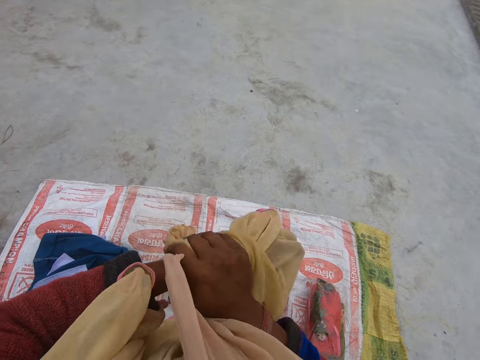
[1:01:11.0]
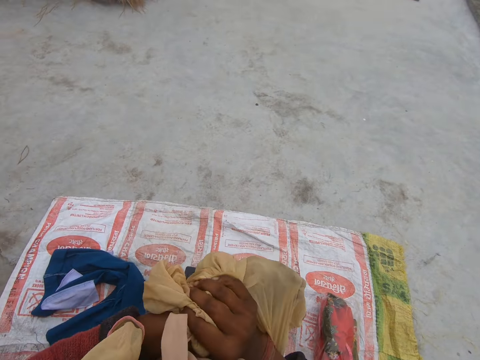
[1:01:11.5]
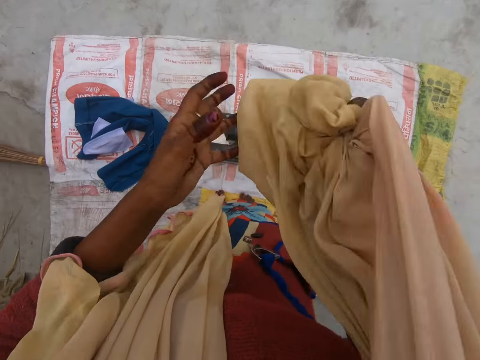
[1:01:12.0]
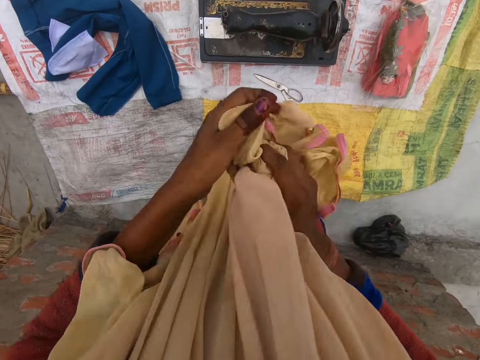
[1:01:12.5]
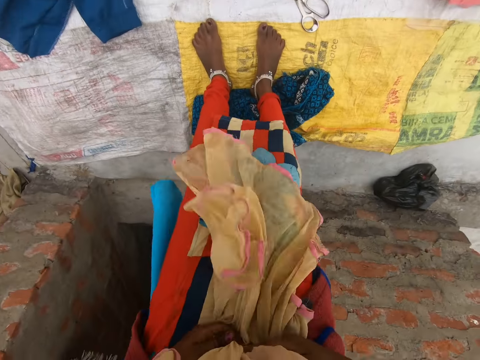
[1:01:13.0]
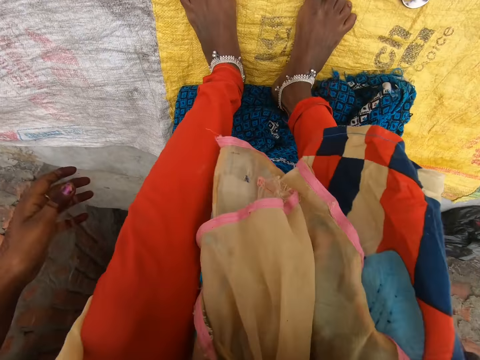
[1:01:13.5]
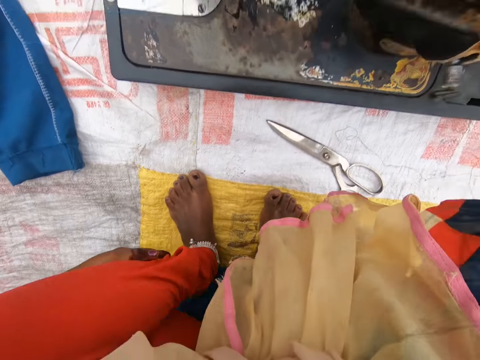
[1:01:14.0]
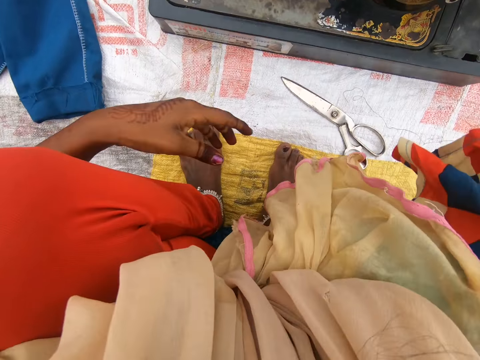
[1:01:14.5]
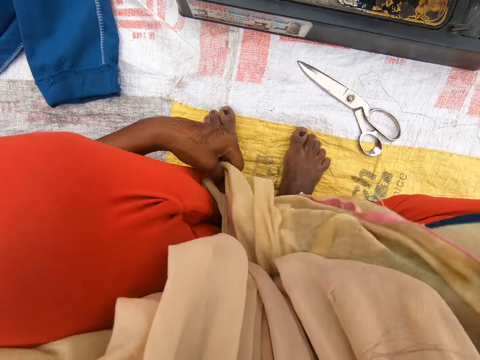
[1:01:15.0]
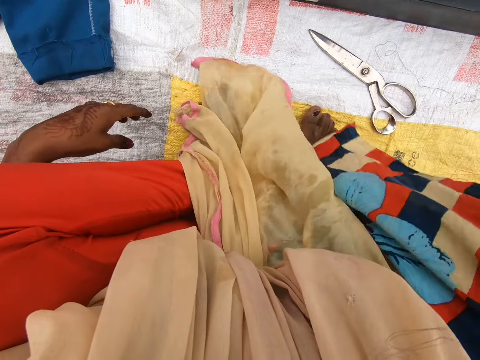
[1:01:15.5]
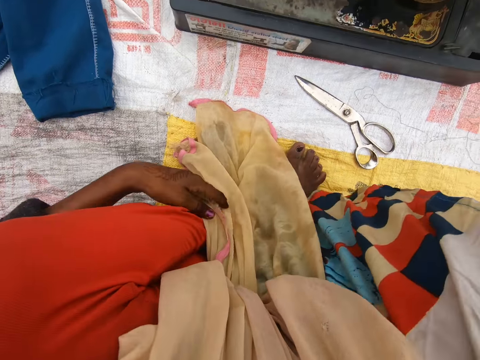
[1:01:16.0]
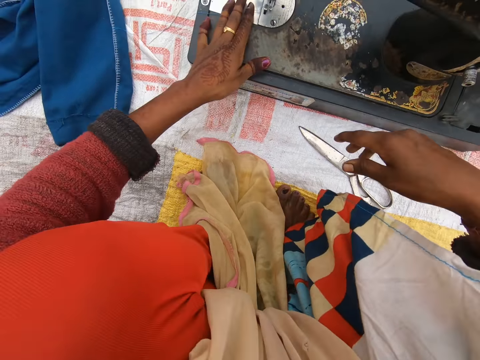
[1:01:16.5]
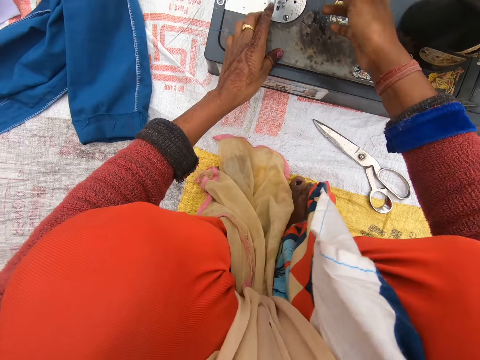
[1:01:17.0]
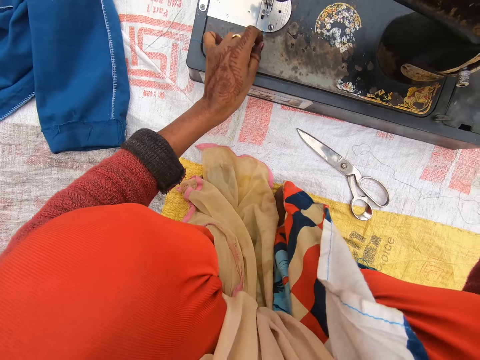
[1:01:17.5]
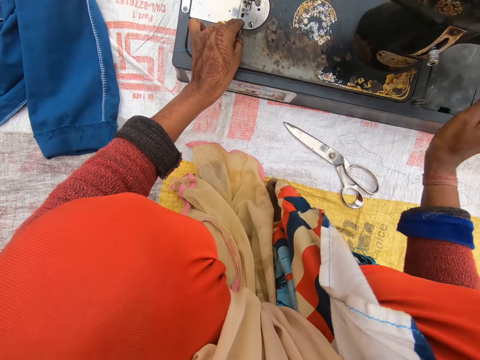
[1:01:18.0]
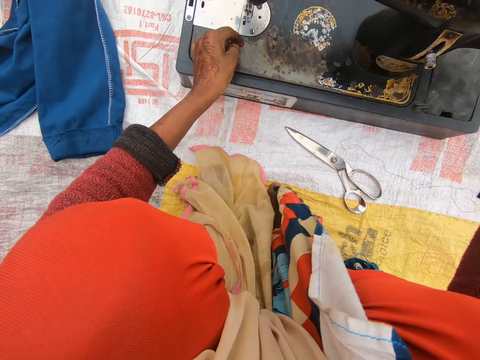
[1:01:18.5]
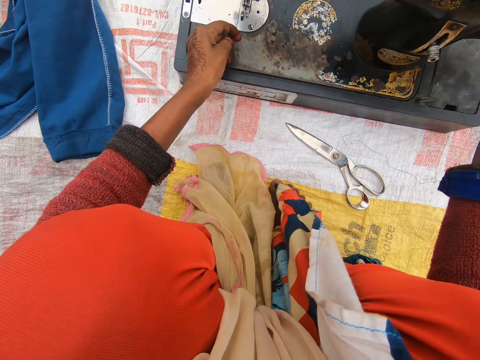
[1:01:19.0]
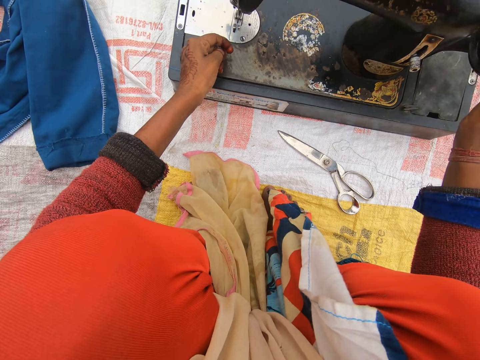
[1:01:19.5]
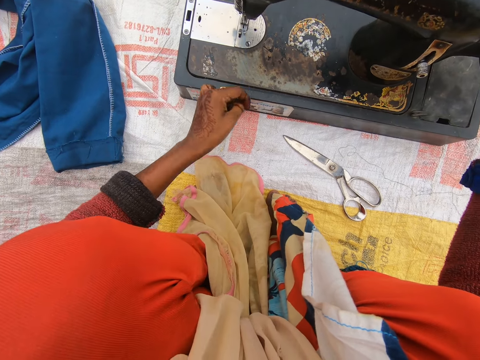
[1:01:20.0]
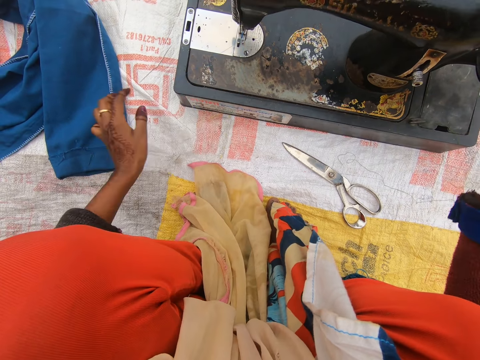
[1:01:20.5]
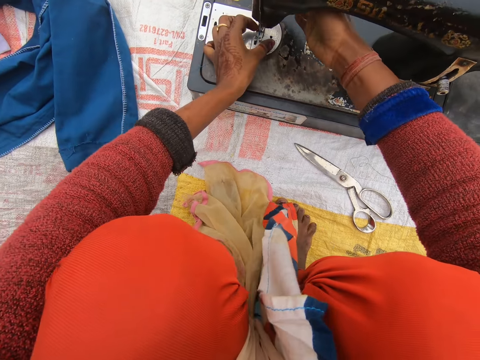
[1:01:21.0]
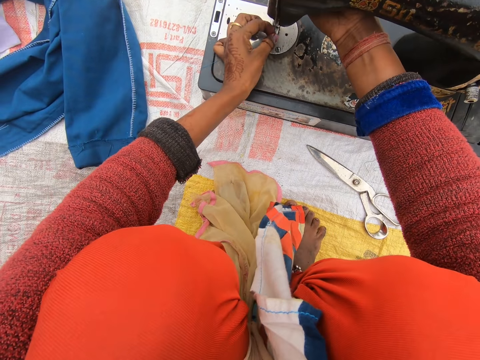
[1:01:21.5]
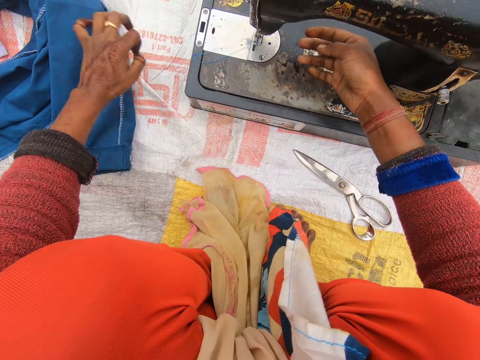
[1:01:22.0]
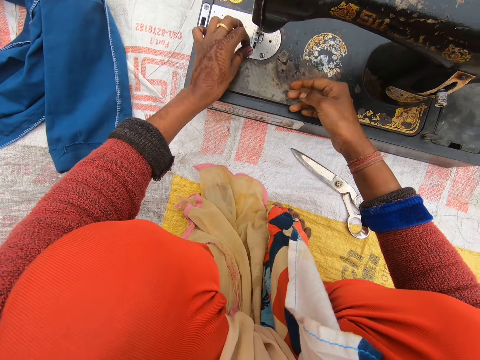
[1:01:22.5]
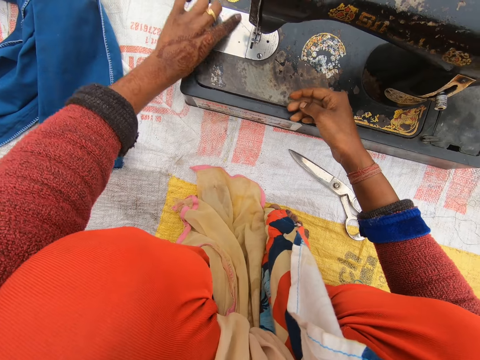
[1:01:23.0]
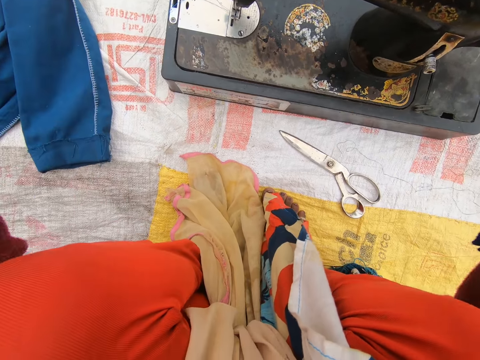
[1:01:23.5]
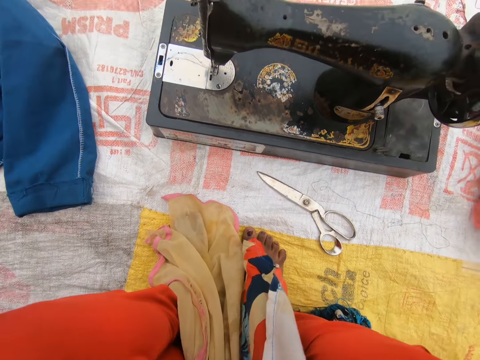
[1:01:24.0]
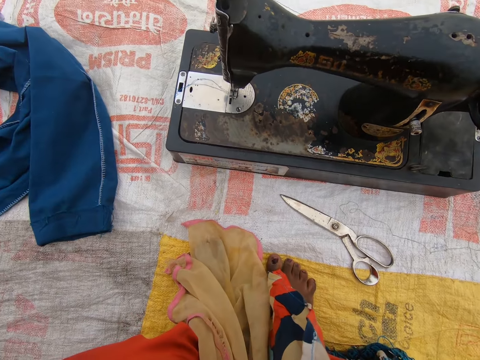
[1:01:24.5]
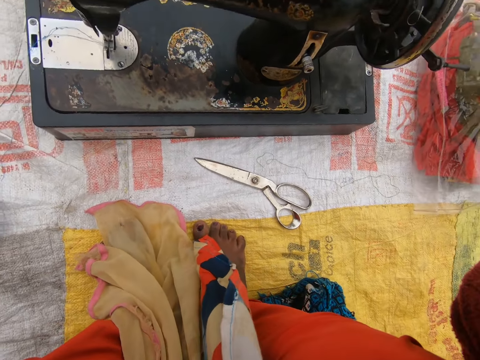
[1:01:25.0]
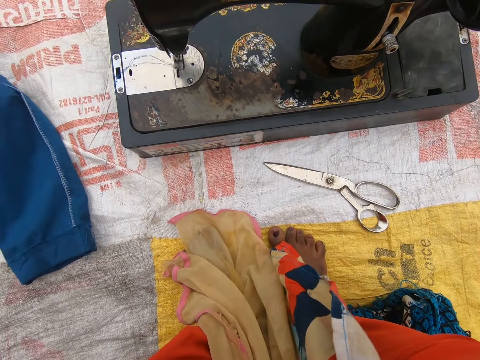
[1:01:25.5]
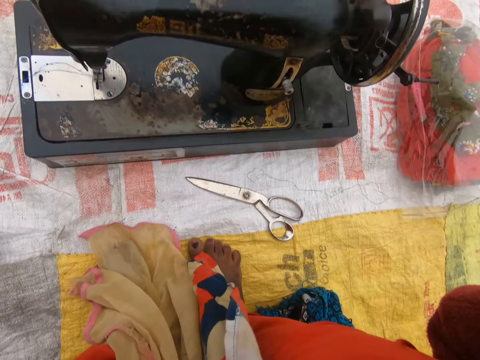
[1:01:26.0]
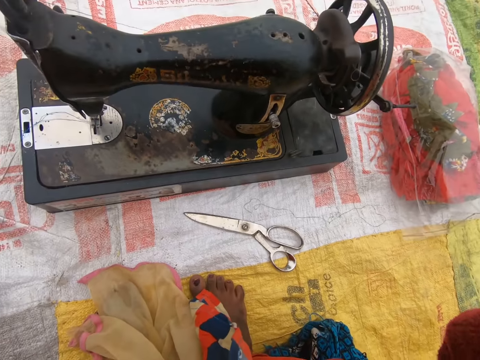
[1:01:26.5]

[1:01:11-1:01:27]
The camera wearer squats down in front of the sewing machine. She adjusts her scarf. She sits. She rolls the sewing machine balance wheel. She pulls up the needle clamp. She stretches the thread. She touches the camera on her head. She adjusts the camera.

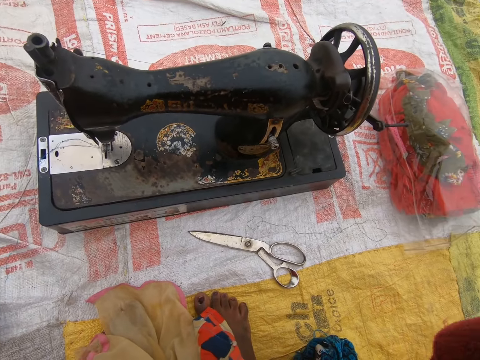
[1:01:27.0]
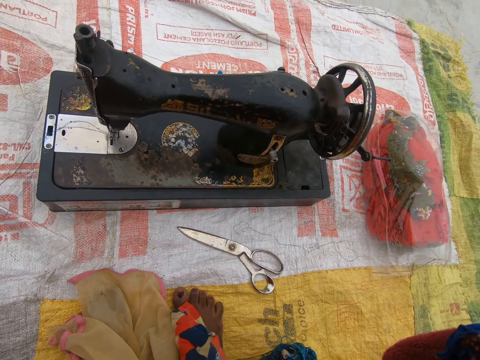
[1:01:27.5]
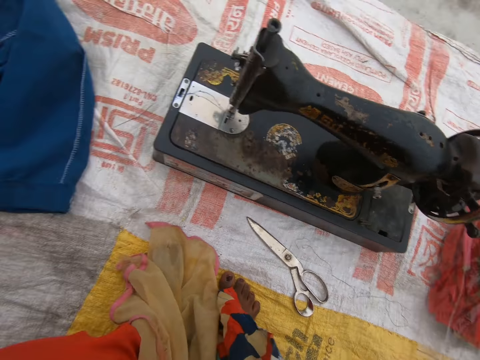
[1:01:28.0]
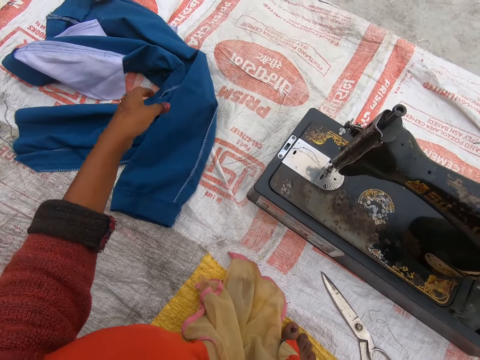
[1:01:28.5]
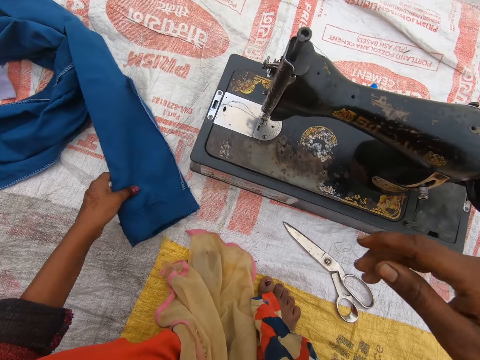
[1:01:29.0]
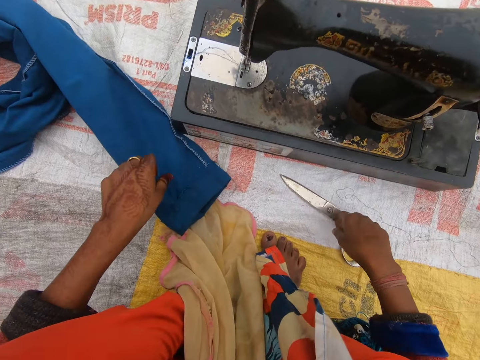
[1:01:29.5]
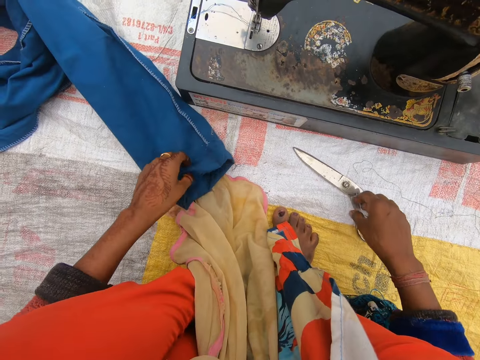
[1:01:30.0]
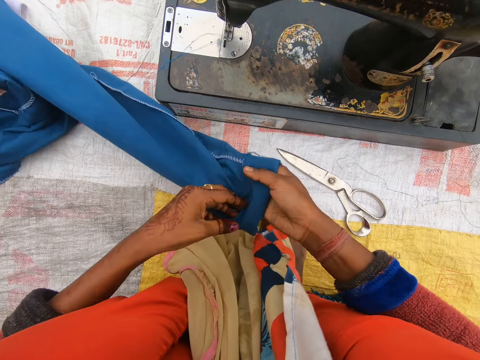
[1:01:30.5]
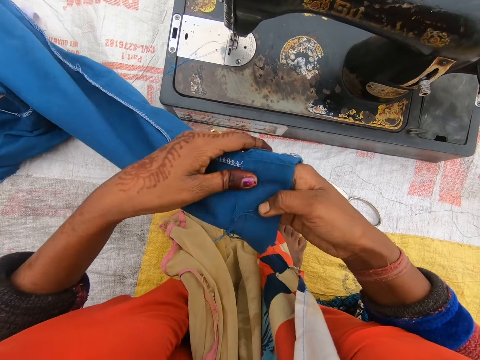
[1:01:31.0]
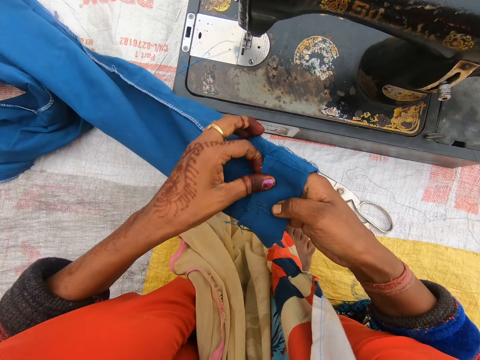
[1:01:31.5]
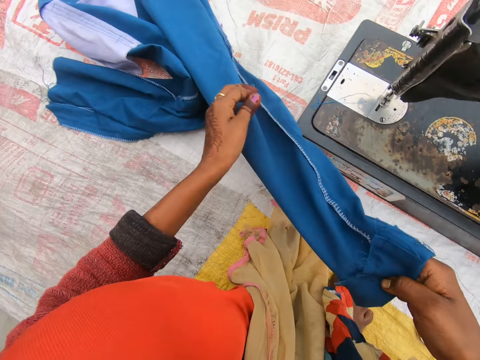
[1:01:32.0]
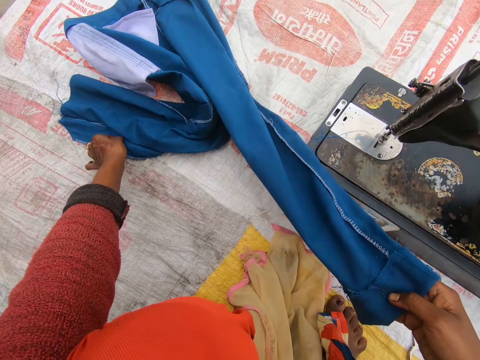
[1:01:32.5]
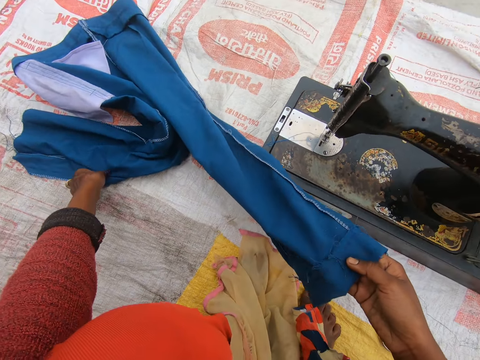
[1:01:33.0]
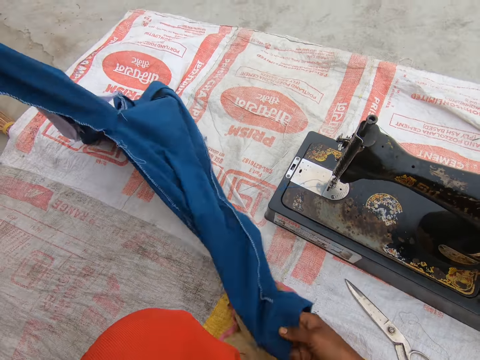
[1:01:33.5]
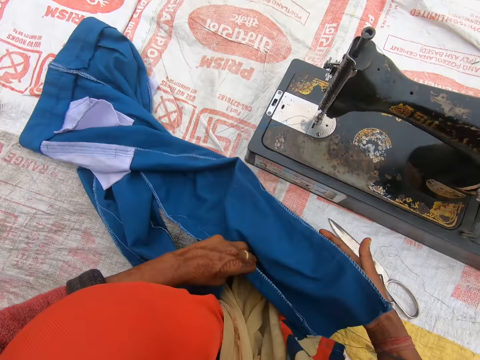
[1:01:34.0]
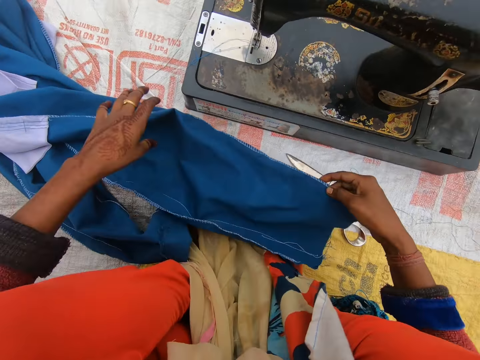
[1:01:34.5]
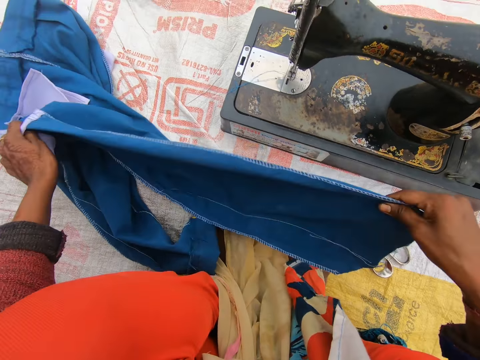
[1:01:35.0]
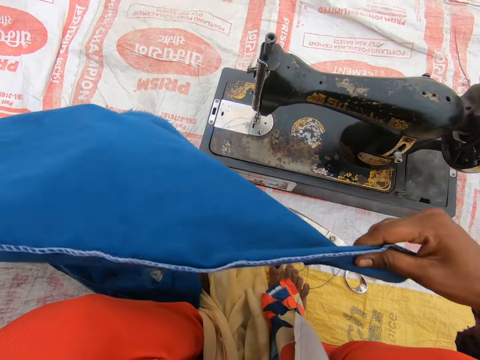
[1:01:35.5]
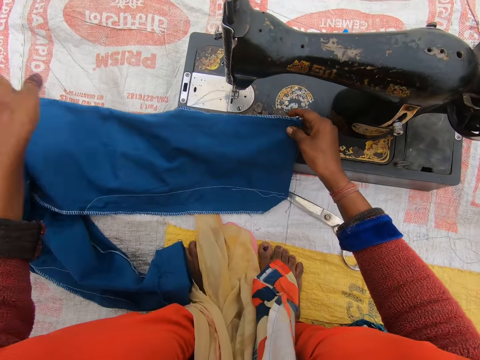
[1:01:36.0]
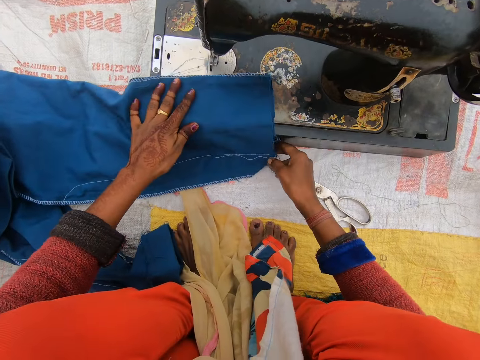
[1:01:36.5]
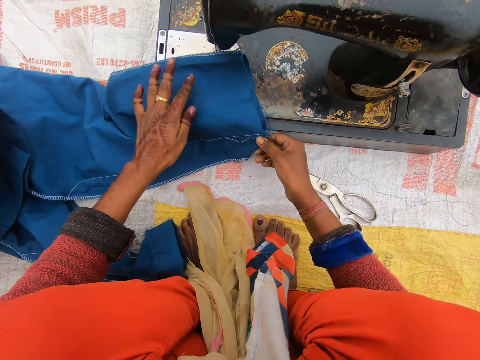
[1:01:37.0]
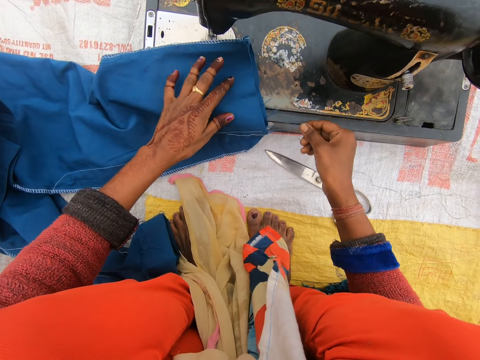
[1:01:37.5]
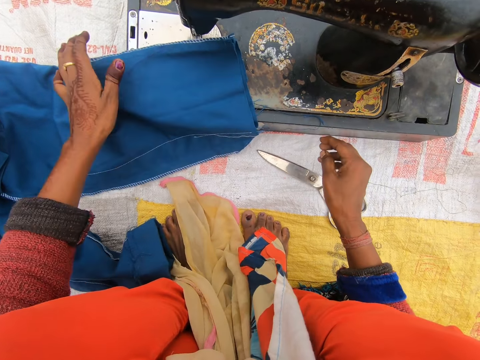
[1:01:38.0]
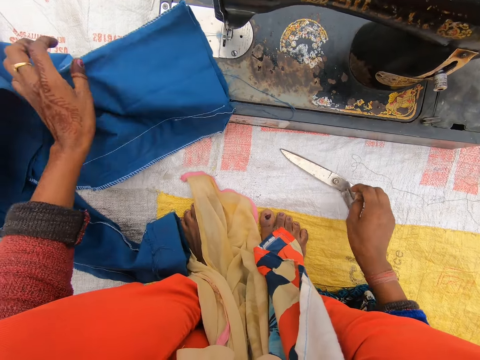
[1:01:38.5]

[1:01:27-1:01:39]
The camera wearer picks up the trouser on the sack. They pick up the other leg of the trouser. They adjust the trouser. They drop the trouser on the sewing machine.
